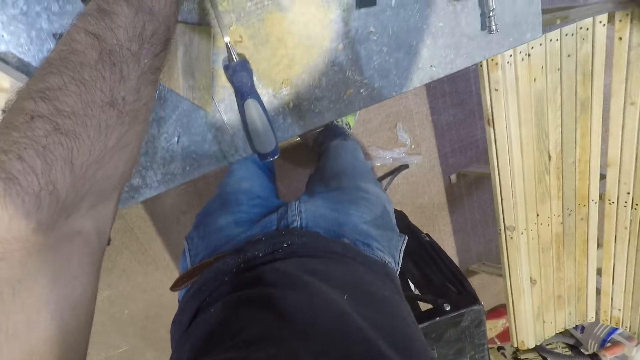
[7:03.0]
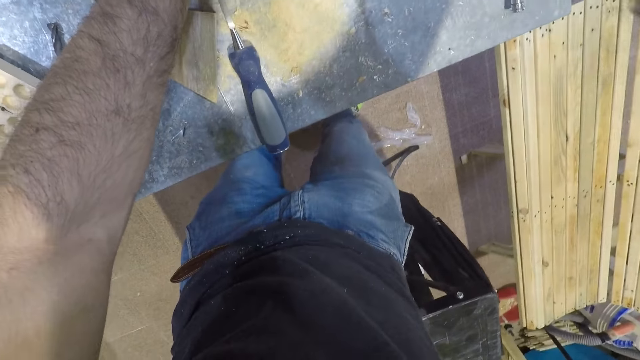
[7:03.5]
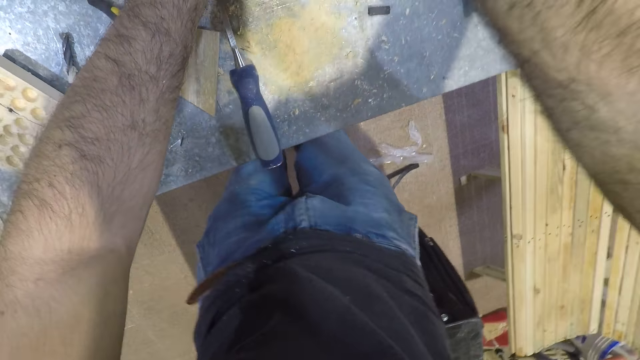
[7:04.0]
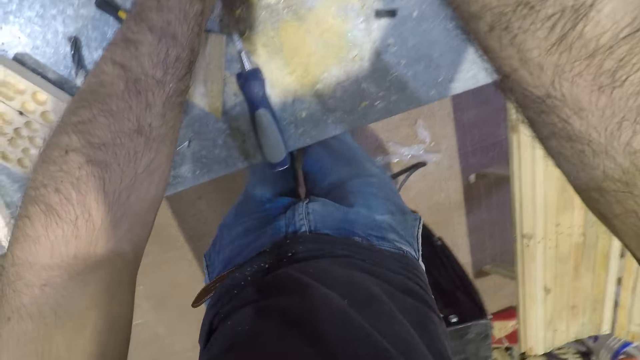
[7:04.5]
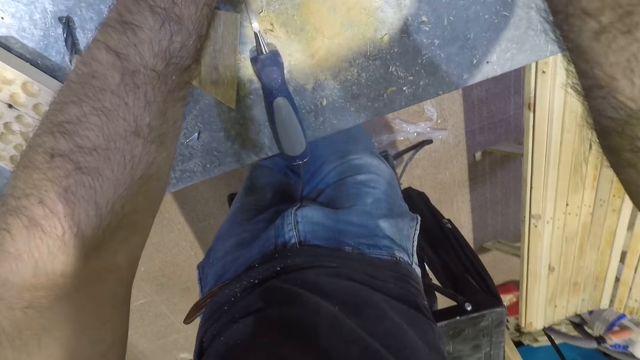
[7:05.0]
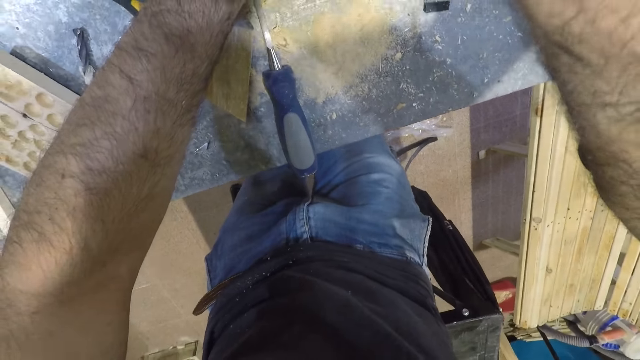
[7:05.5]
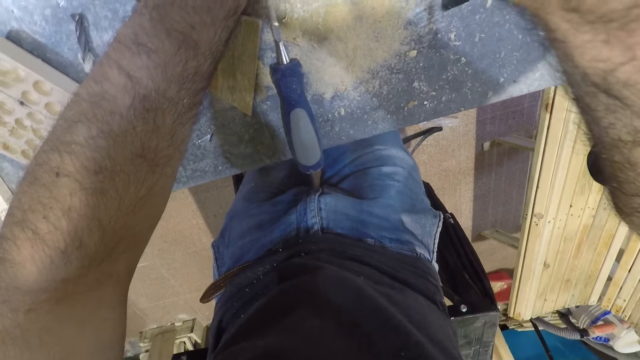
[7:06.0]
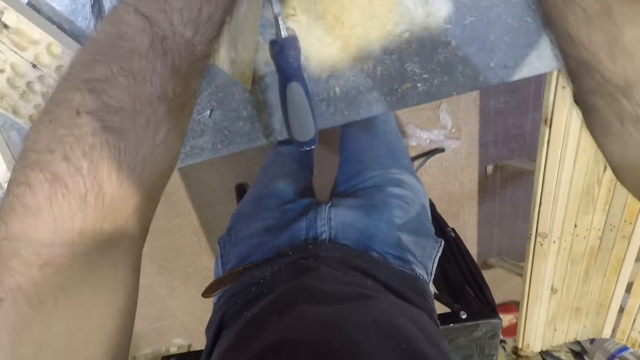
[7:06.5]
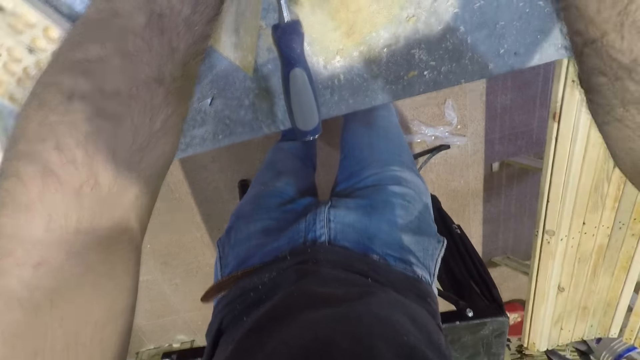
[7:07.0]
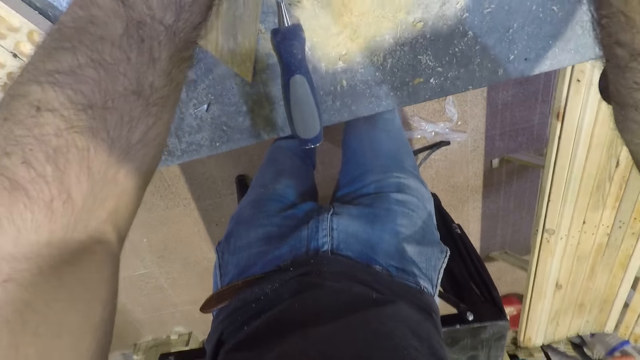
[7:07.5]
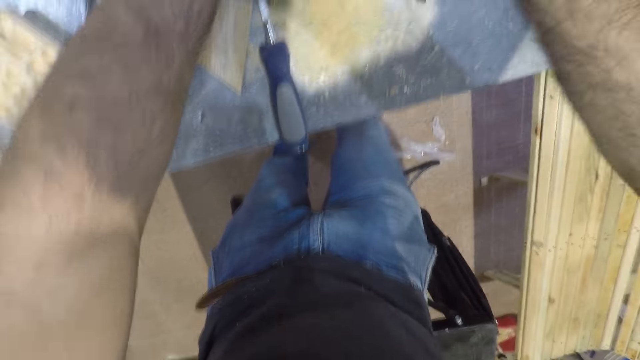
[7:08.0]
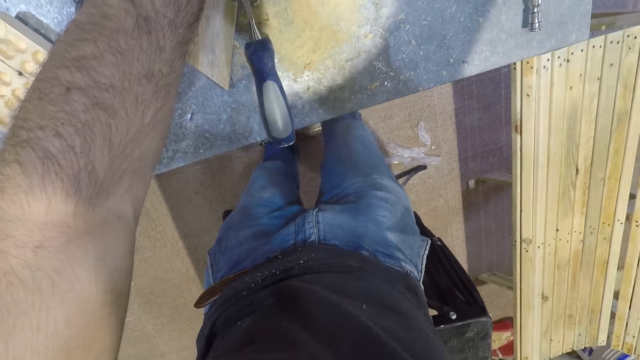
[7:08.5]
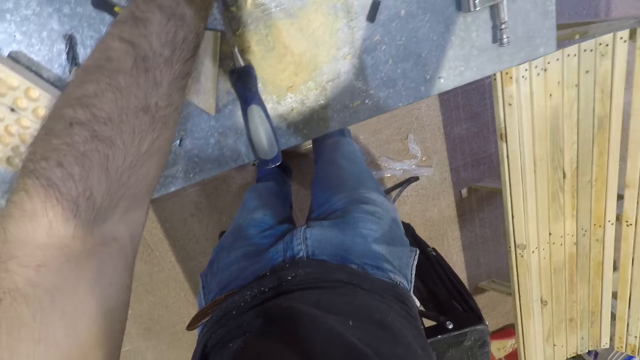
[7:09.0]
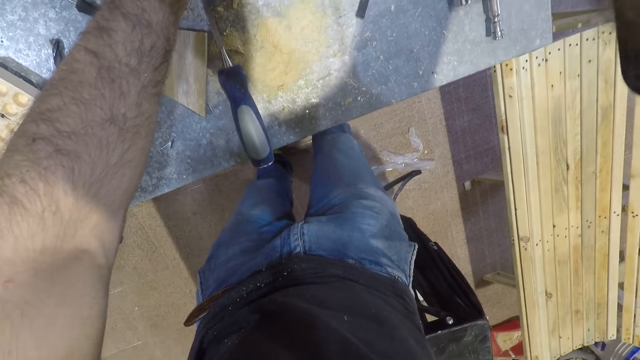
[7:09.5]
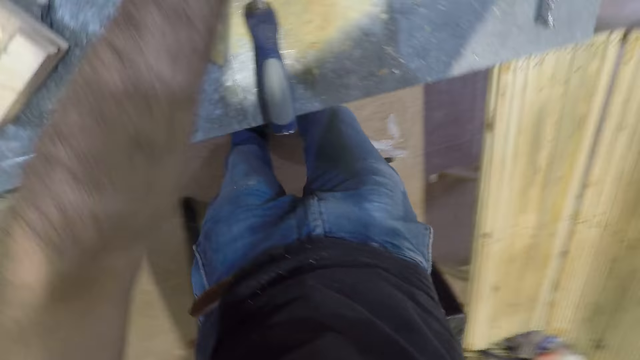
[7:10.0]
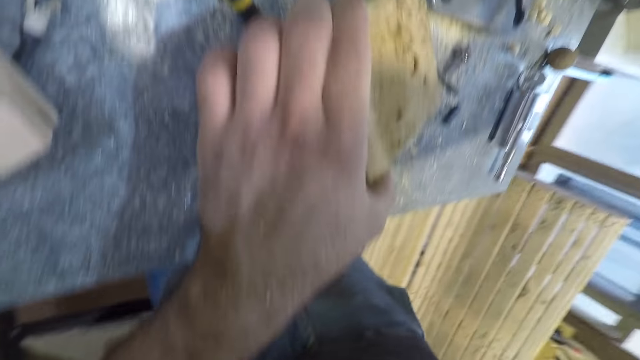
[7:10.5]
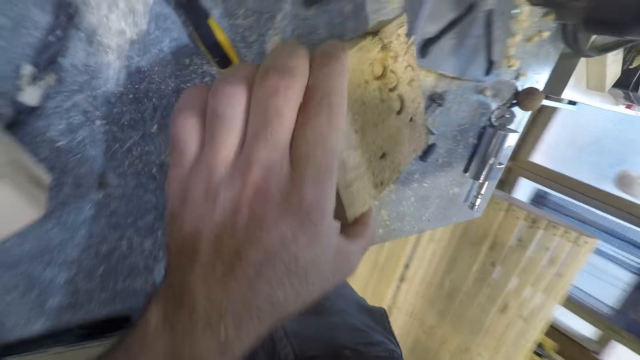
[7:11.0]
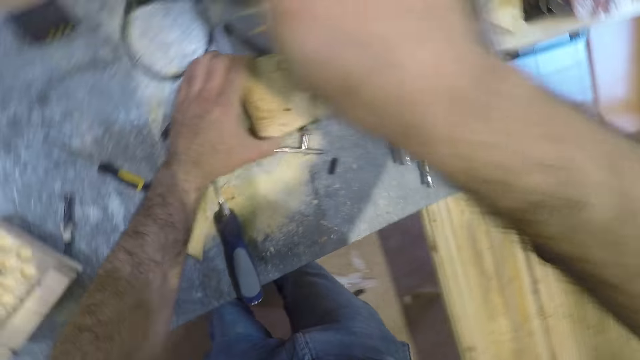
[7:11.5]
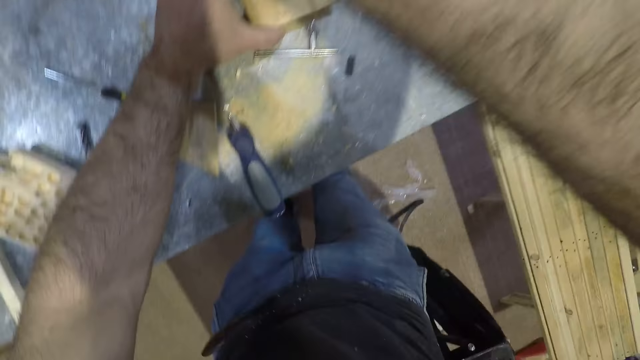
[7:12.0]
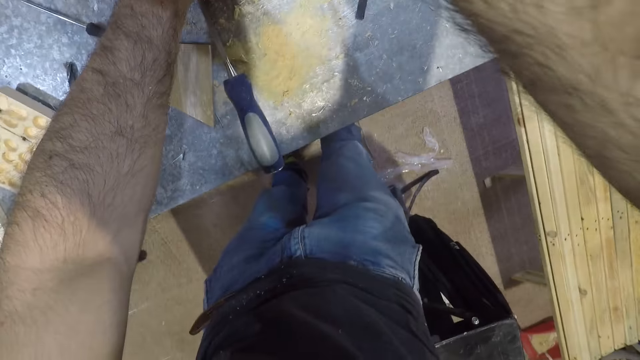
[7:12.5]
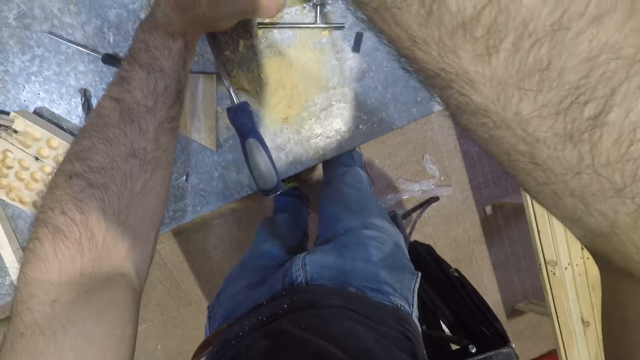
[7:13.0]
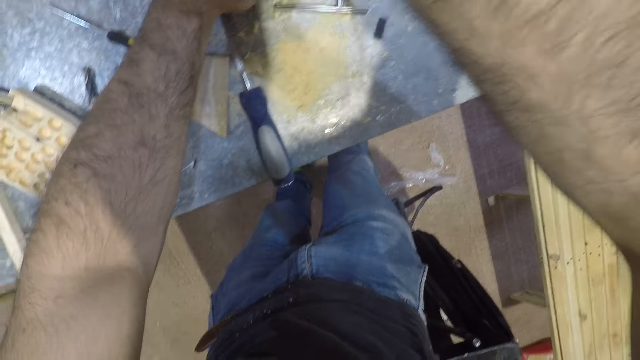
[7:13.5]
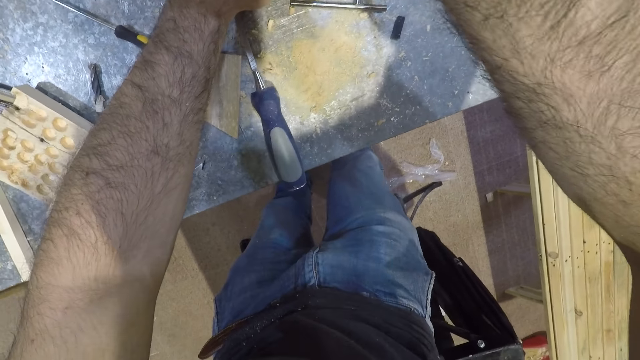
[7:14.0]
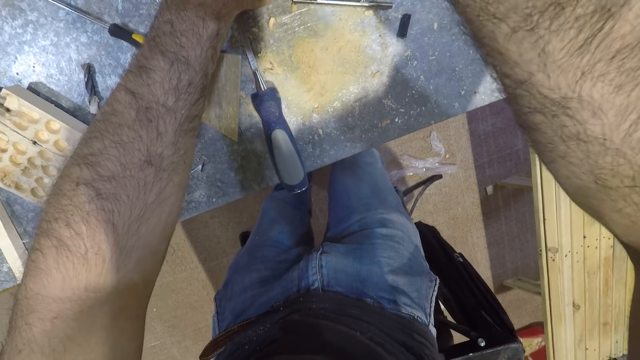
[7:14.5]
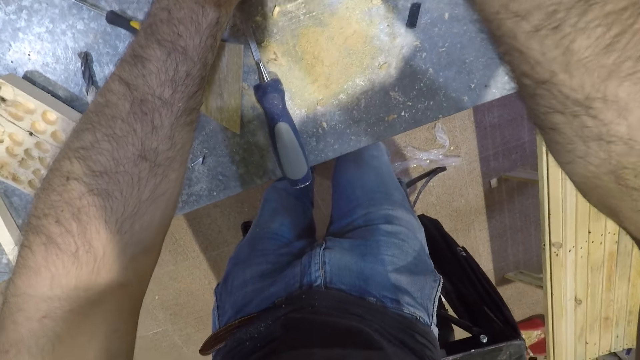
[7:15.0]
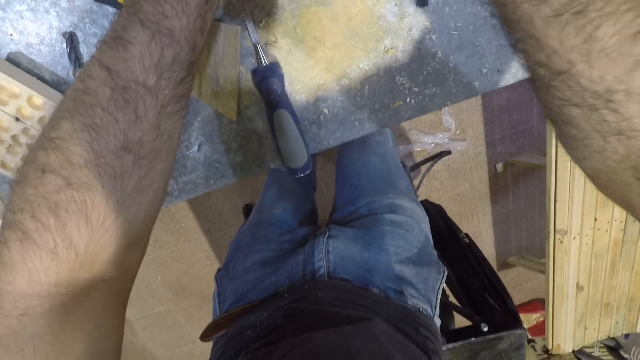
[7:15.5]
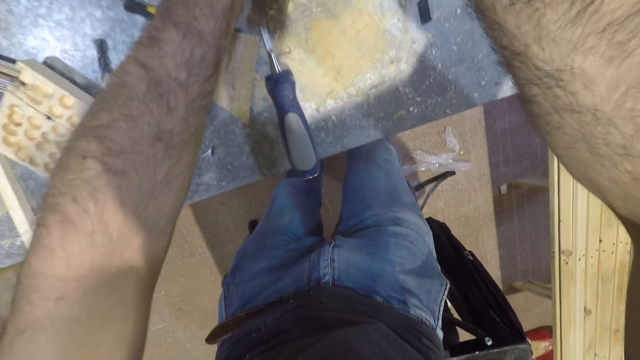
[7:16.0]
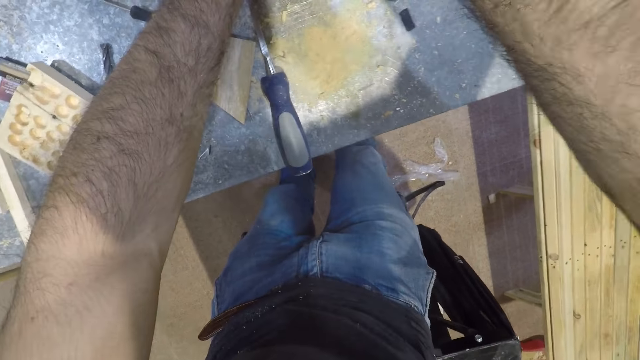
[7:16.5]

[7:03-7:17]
The camera wearer presses down the operating handle of the machine with his forearm. He adjusts the piece of wood with his left hand. He presses down the operating handle of the machine with his forearm.

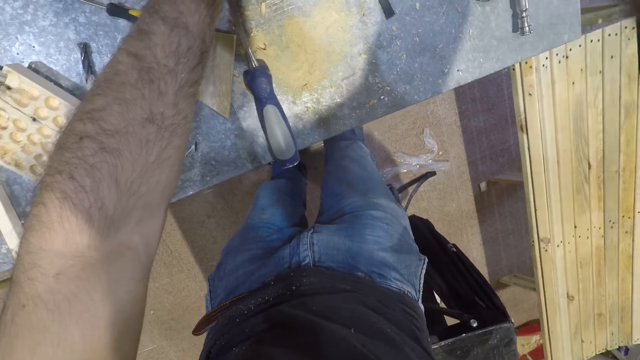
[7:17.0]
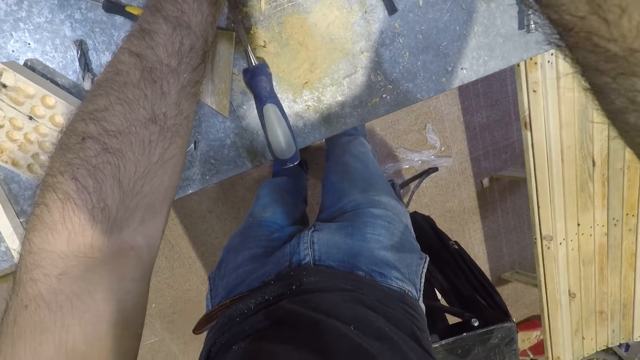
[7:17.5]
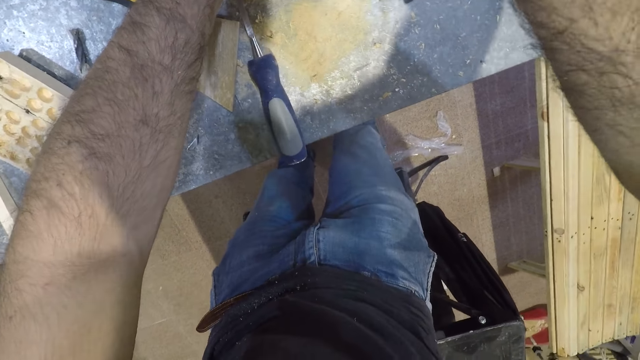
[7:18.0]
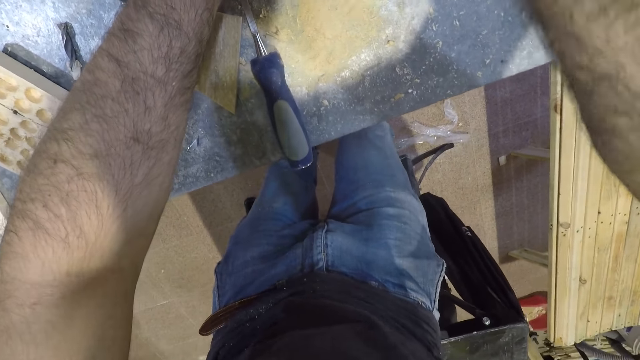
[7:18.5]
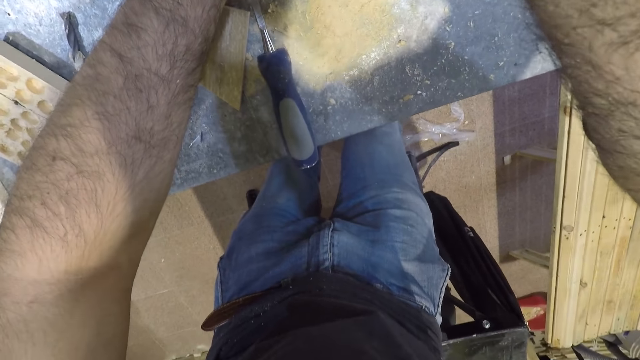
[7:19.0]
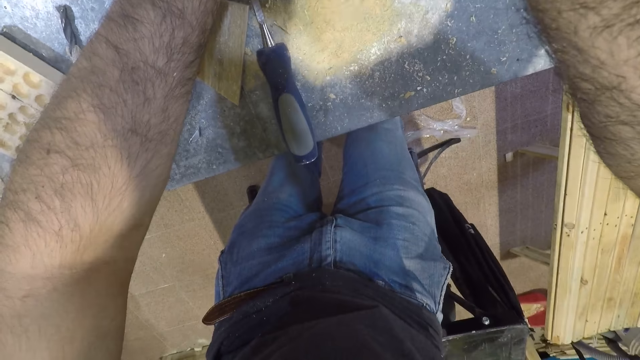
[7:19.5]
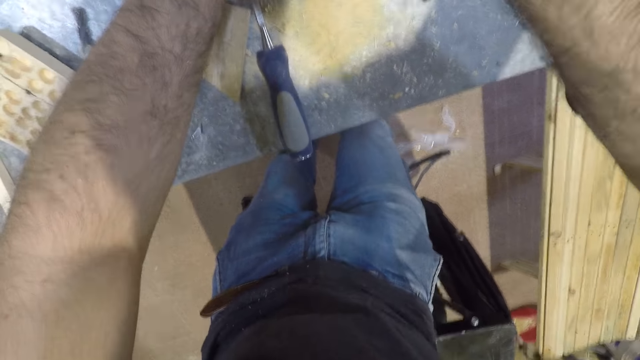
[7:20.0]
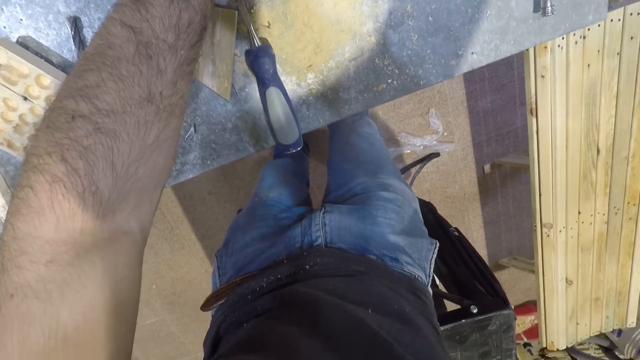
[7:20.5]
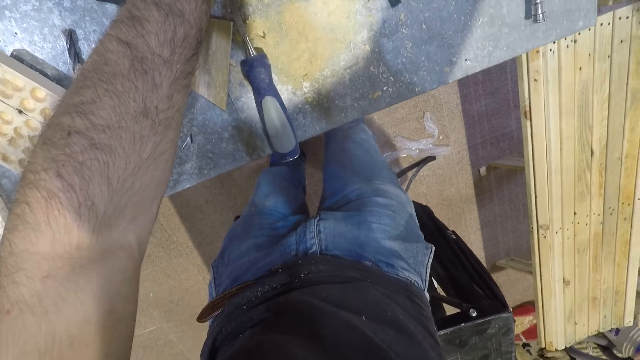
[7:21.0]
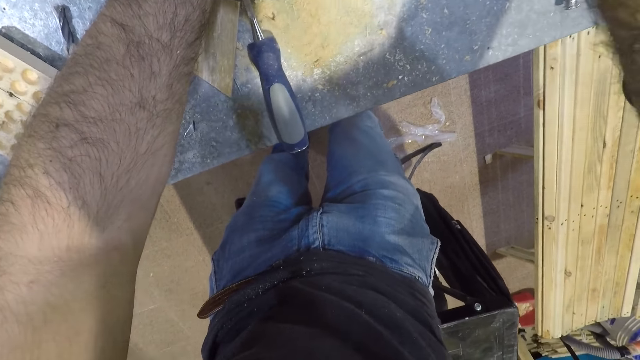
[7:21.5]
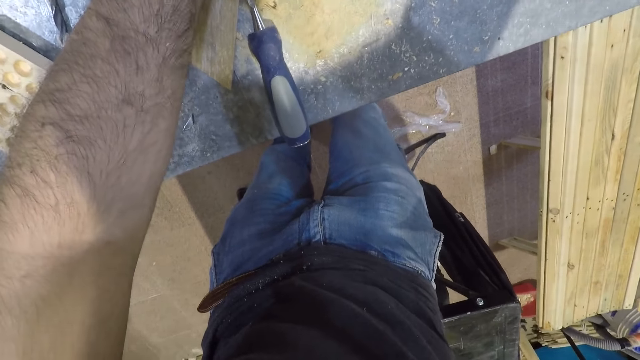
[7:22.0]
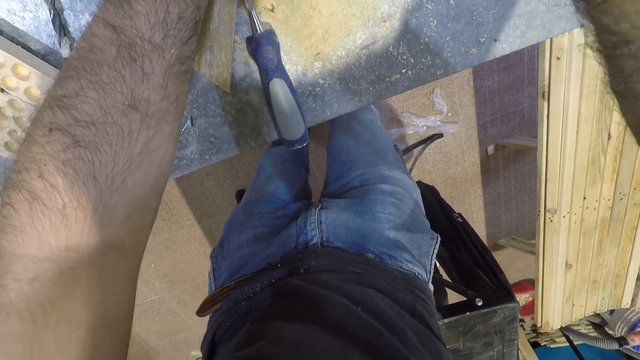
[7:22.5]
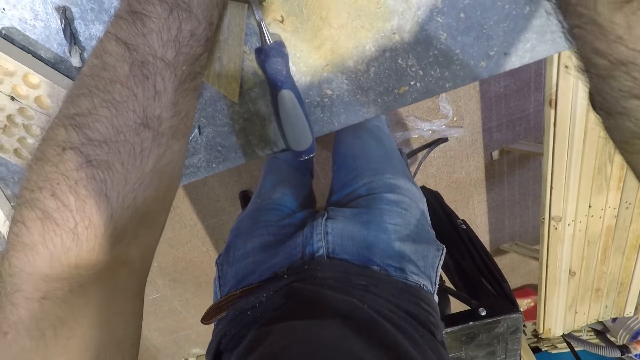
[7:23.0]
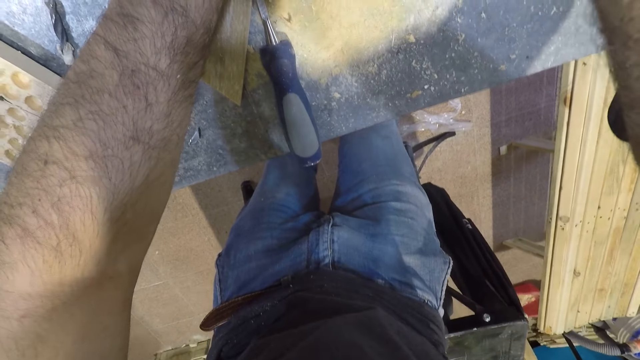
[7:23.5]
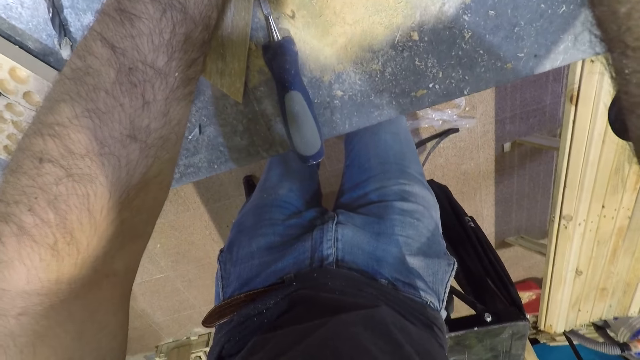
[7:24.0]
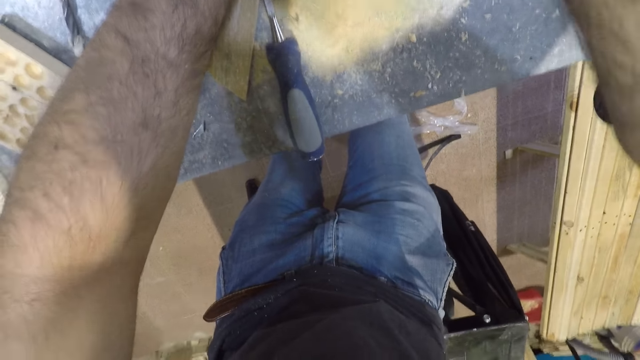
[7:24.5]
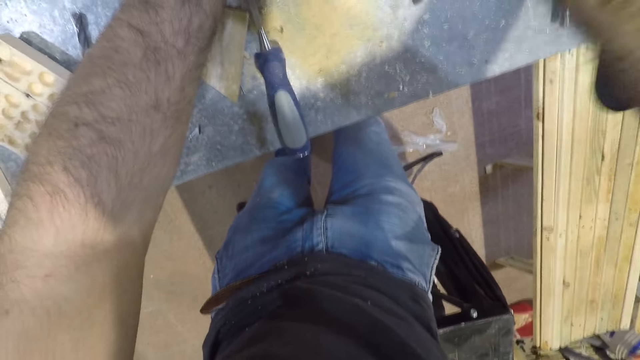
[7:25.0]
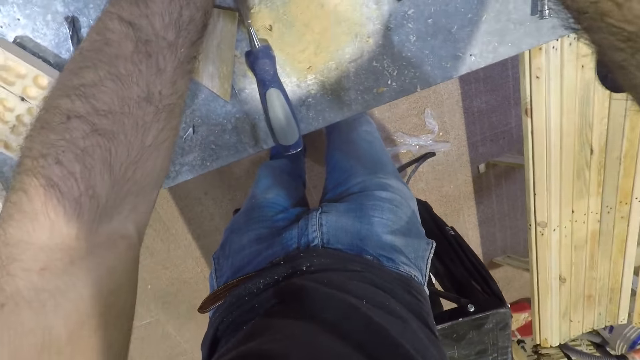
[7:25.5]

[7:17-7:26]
The camera wearer presses down the operating handle of the machine with his forearm. He presses down the operating handle of the machine with his forearm again.
